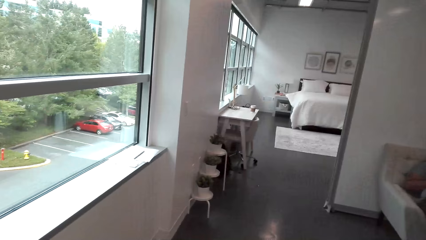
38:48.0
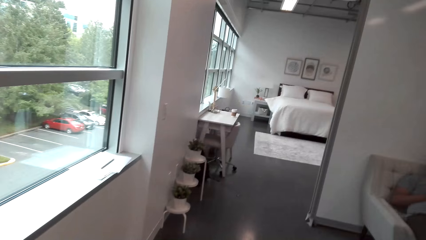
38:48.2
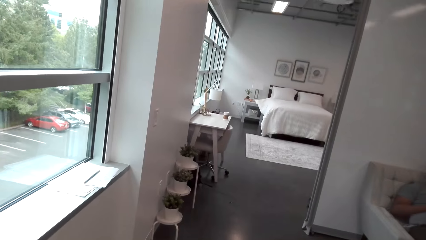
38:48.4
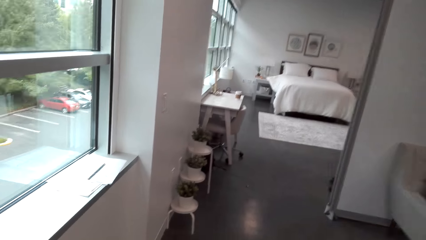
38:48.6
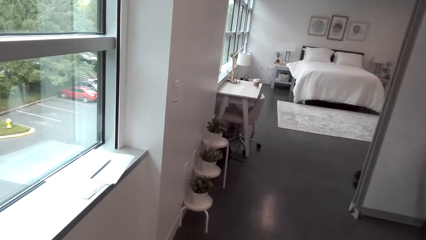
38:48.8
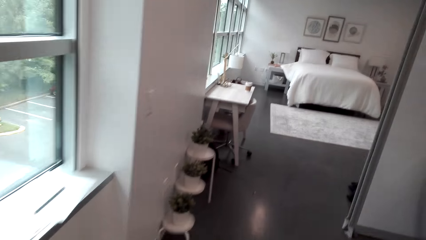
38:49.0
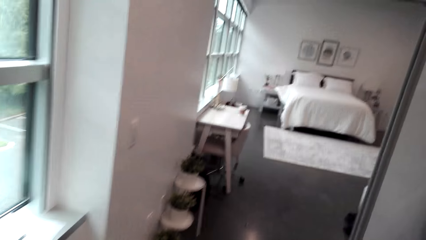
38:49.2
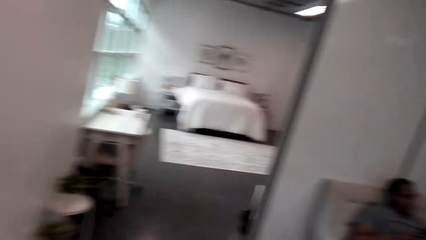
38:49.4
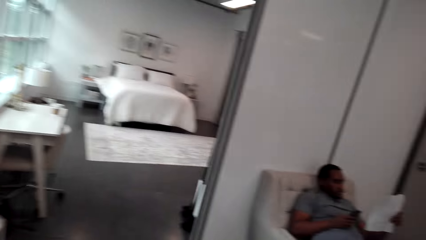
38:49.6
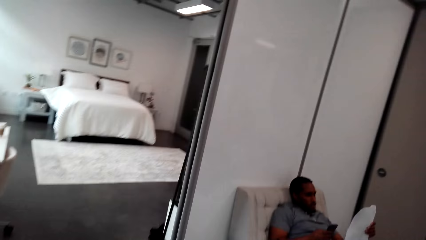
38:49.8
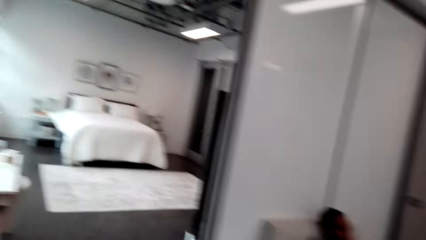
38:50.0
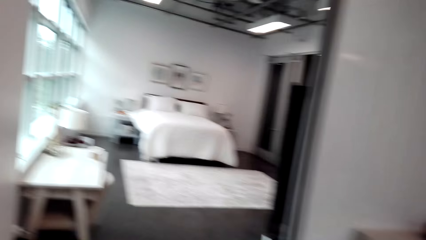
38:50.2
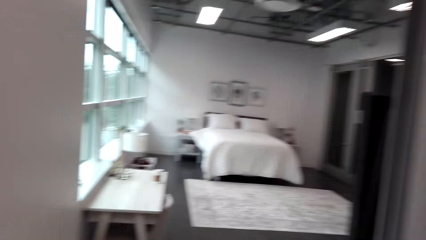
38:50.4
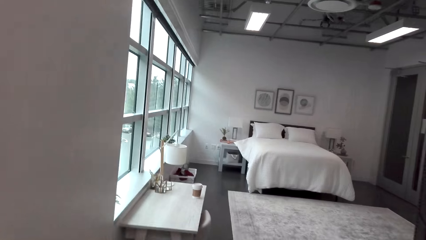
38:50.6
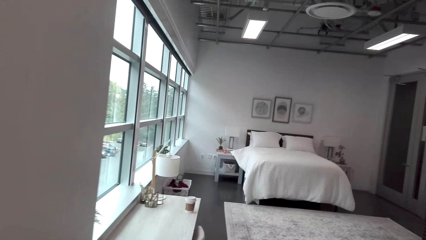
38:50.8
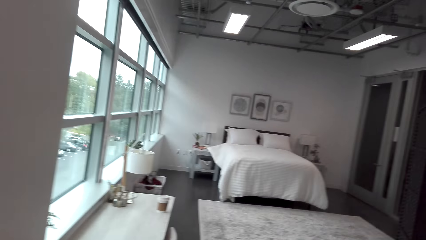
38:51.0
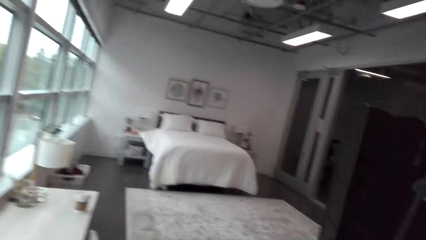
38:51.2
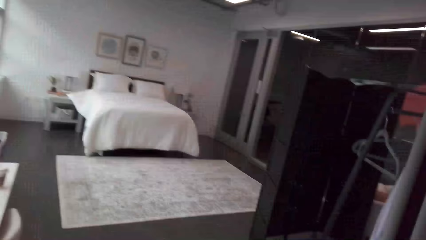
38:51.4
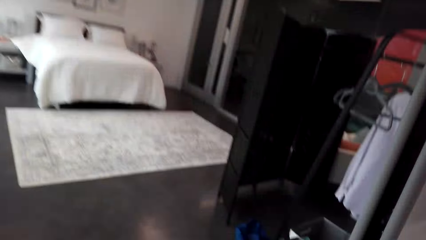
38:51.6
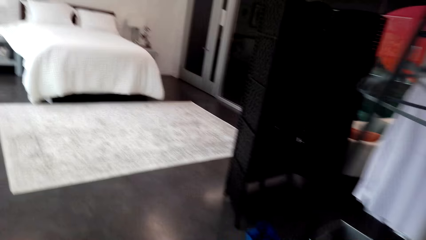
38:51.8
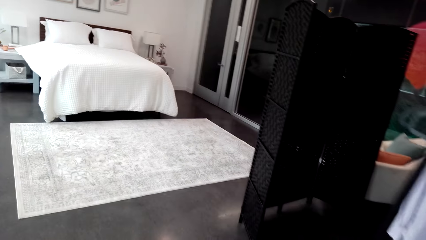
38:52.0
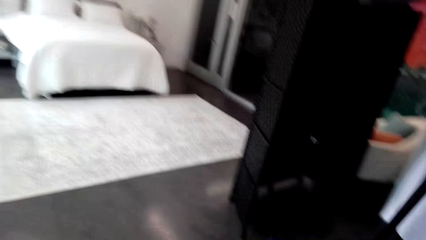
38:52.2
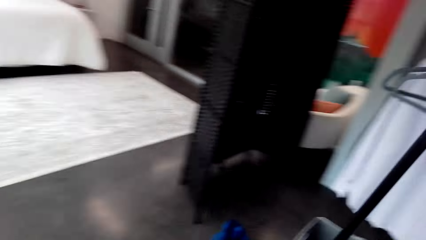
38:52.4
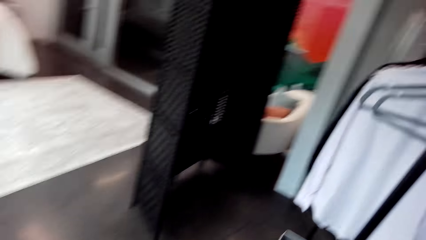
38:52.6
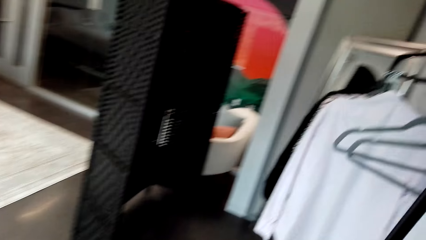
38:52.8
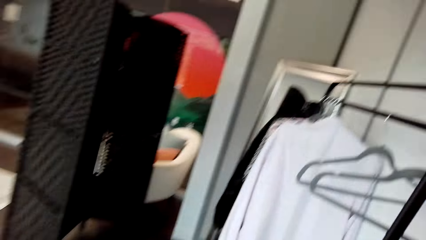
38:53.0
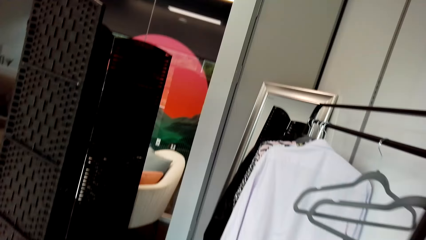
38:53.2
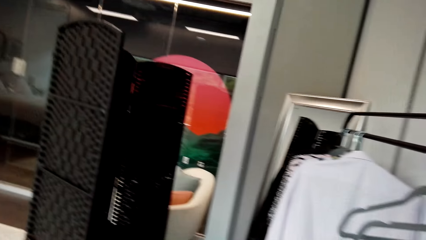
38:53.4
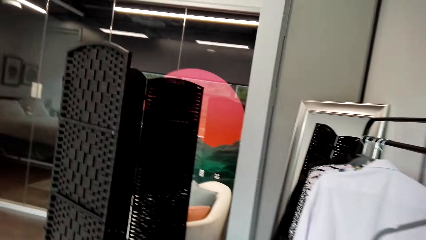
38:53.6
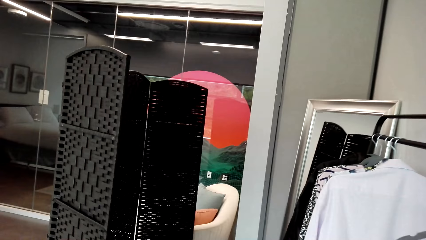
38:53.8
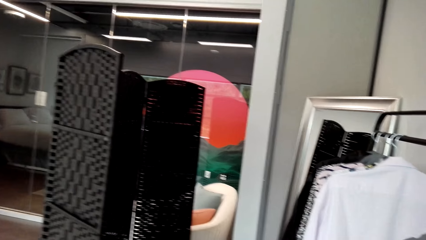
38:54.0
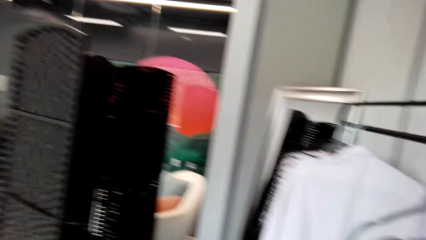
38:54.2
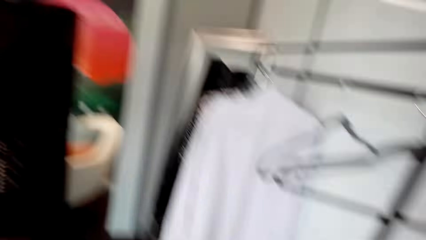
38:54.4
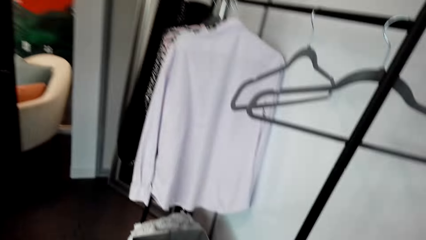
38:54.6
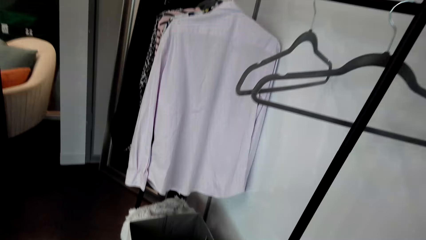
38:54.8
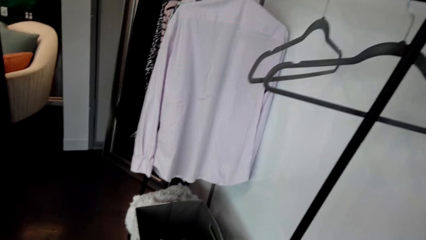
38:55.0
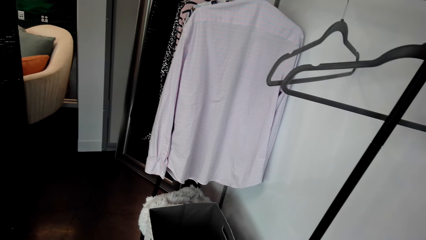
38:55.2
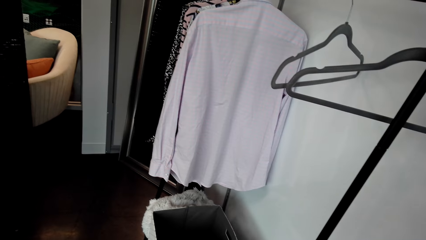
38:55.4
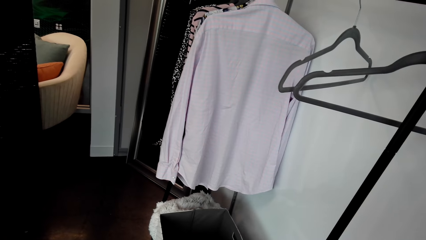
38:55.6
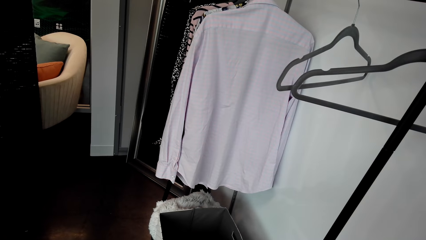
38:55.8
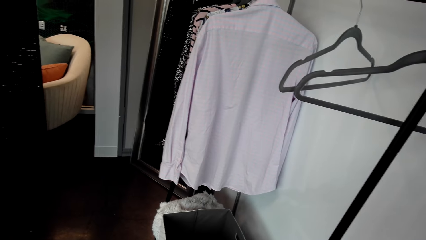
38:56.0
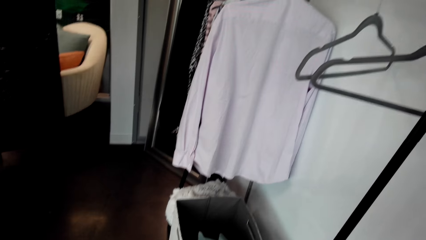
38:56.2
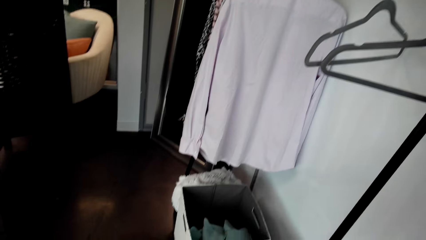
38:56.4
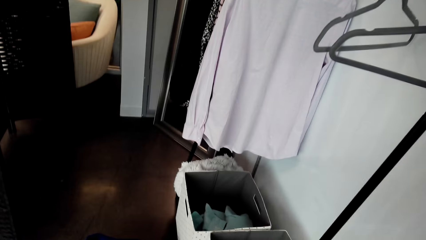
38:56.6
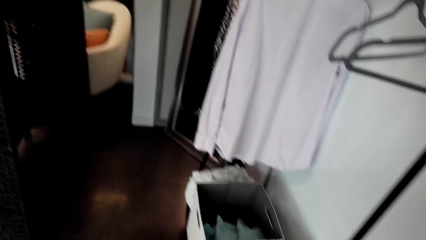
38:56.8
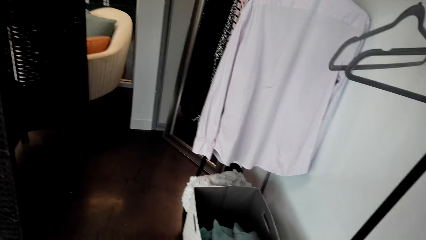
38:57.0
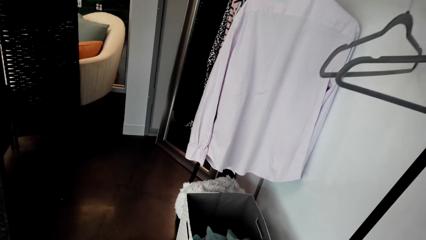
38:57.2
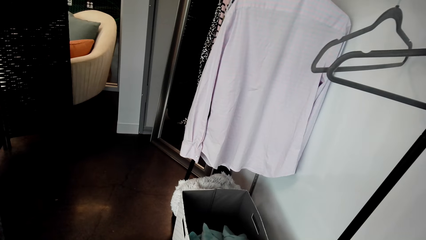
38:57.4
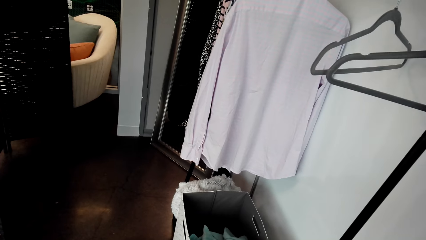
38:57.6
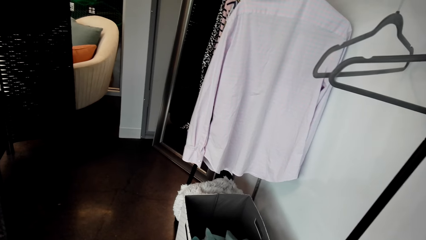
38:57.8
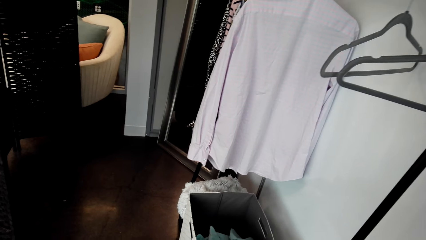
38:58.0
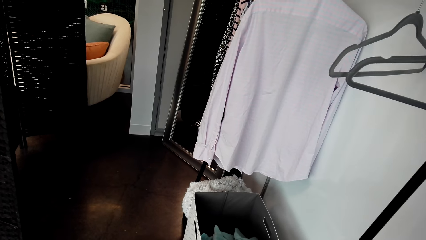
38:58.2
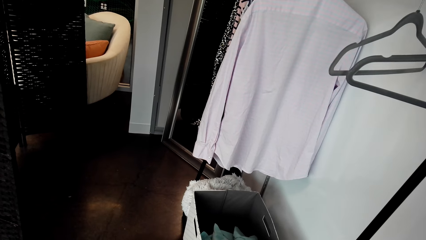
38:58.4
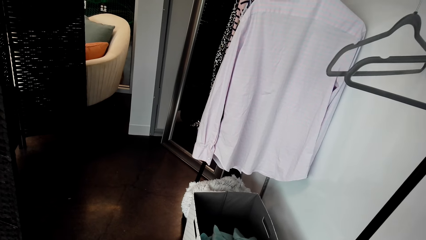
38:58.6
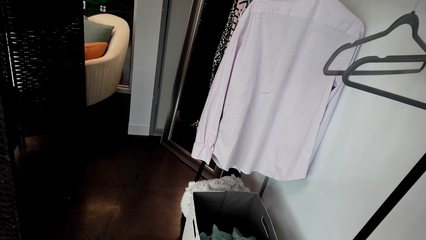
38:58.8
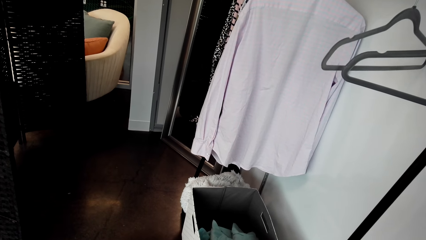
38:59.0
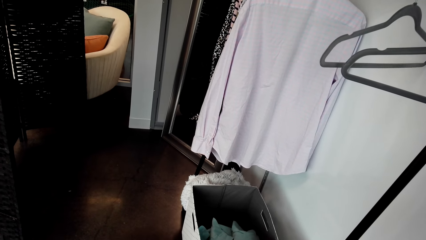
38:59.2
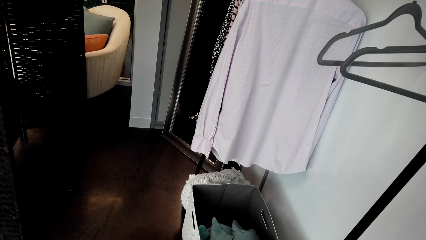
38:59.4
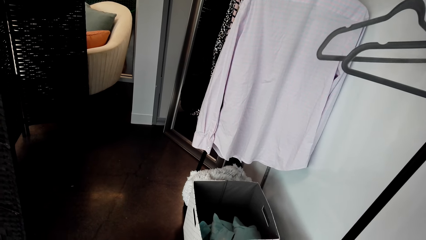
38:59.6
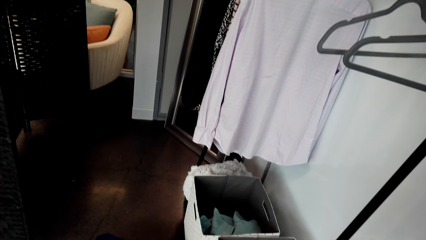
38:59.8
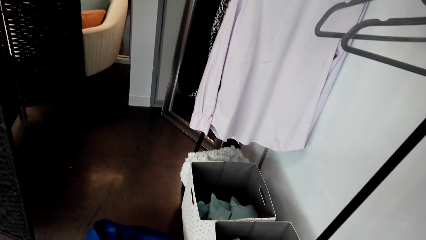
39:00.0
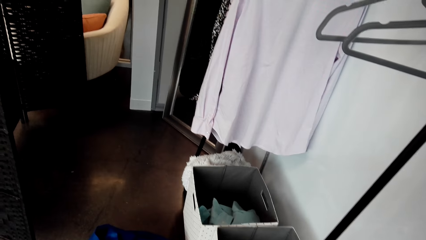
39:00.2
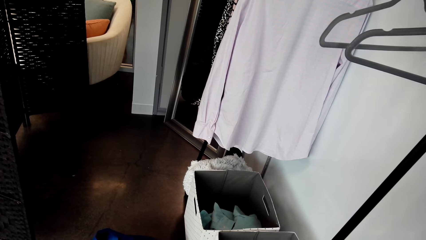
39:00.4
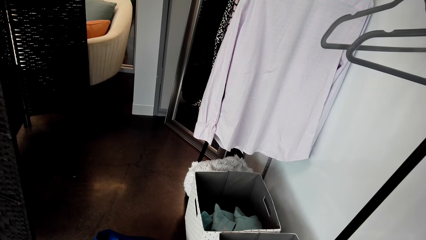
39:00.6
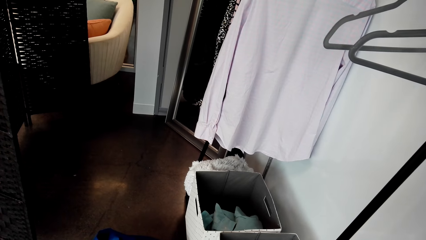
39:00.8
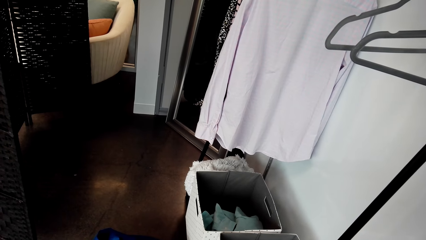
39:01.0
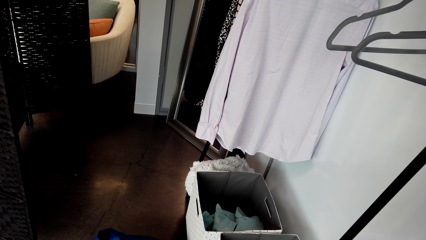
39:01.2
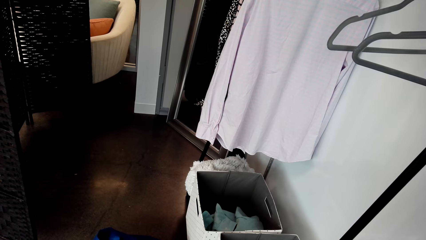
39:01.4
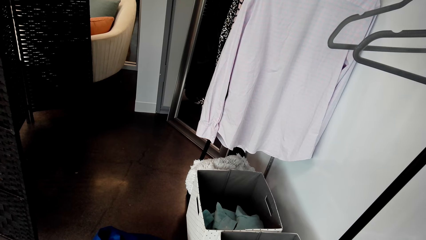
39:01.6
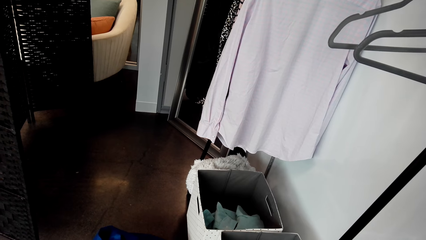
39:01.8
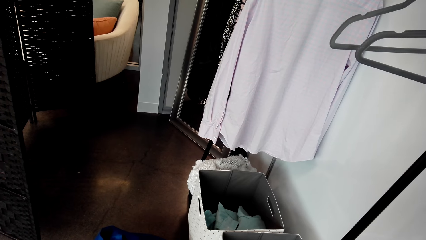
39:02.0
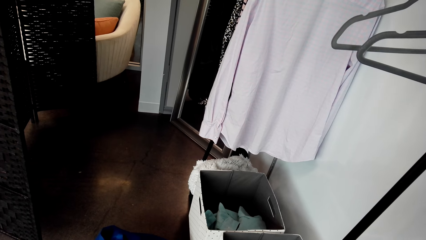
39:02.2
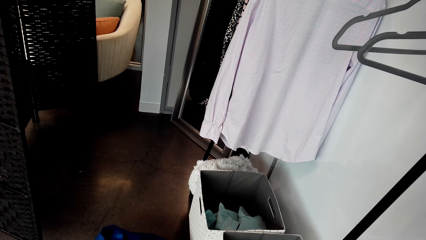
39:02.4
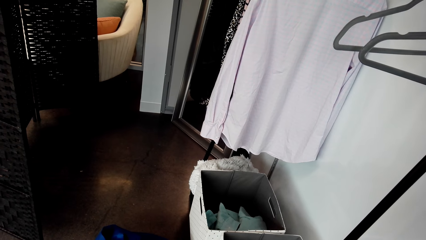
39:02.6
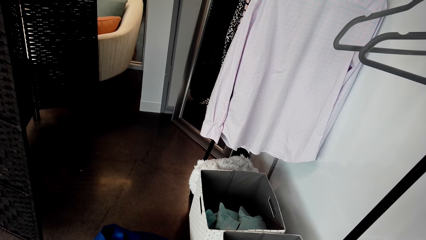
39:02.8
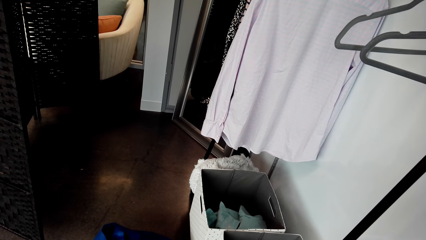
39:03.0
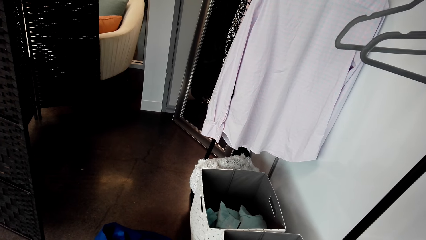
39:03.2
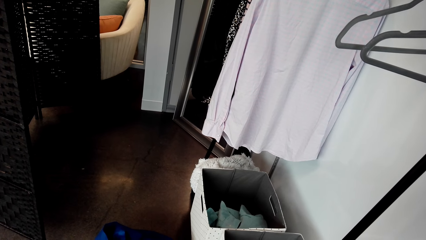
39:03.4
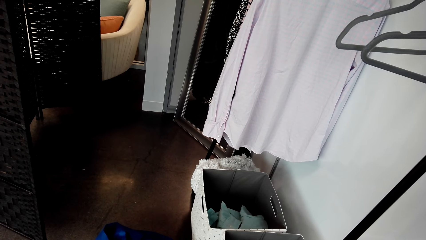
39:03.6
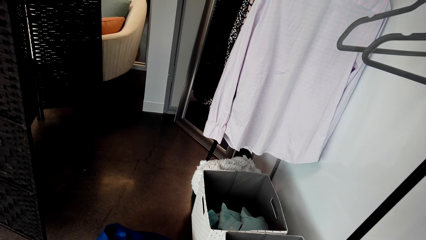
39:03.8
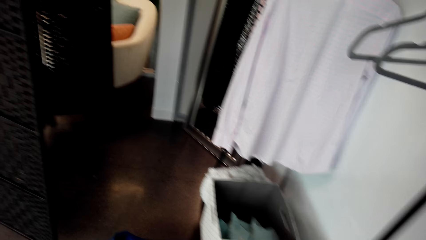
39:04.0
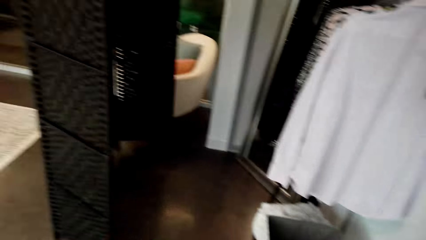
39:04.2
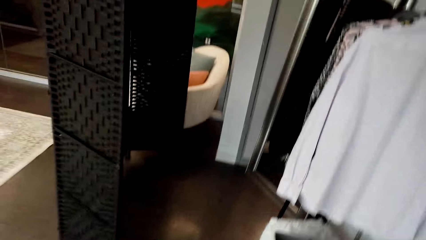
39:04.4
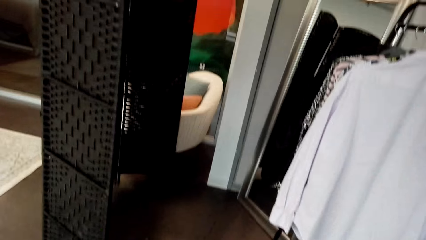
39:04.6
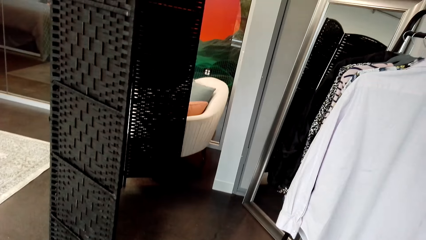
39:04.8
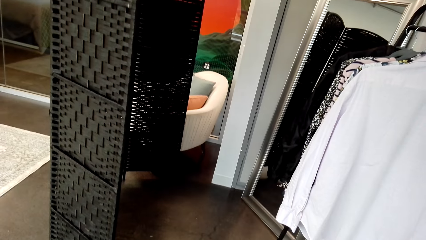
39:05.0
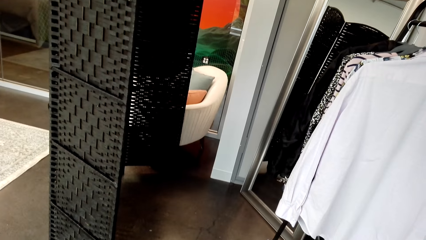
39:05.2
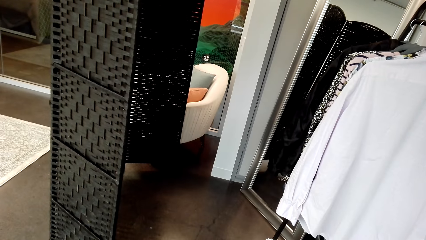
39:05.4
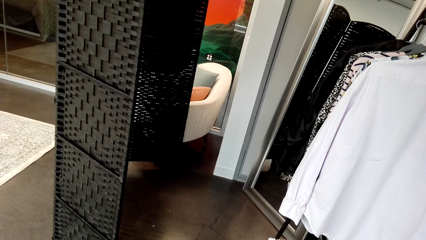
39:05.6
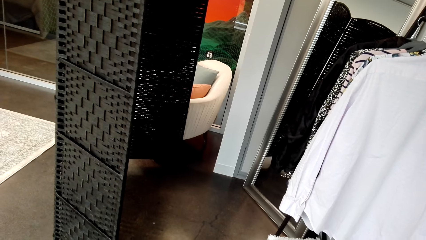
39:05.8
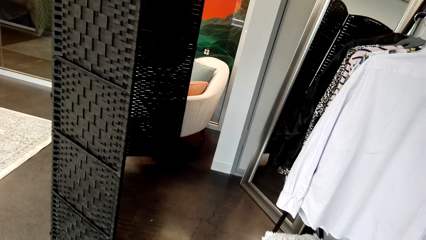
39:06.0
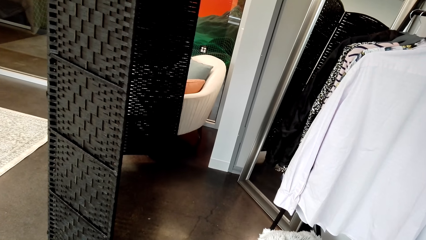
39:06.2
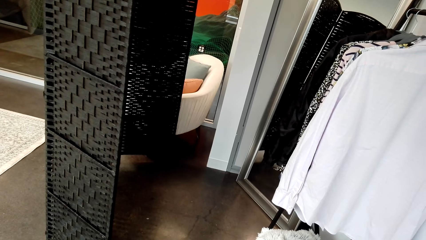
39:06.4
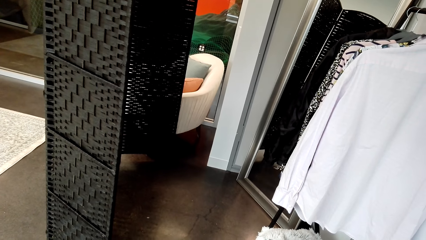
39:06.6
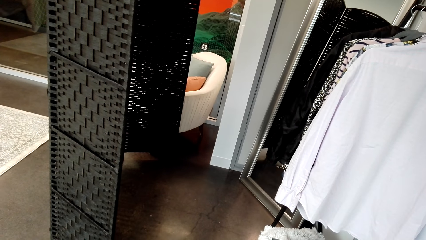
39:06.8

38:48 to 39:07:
The camera wearer looks around. They respond to a man. They look at the laundry baskets. They look at a couch.
